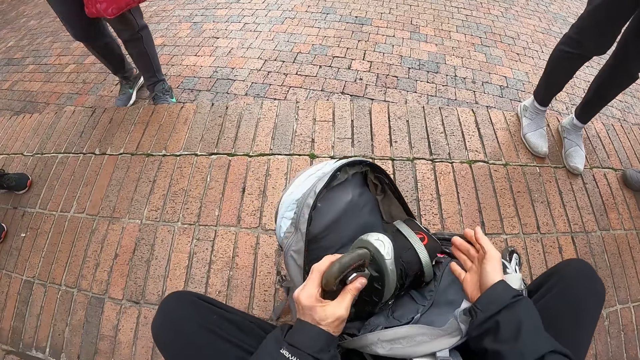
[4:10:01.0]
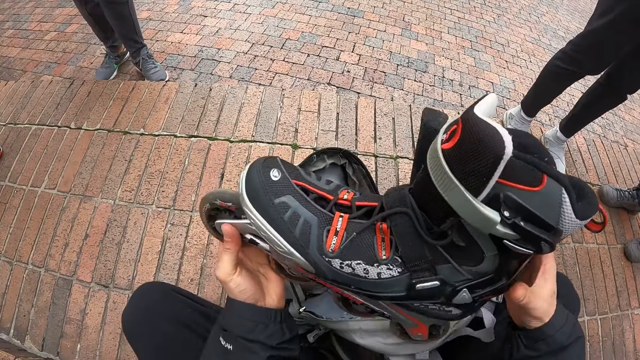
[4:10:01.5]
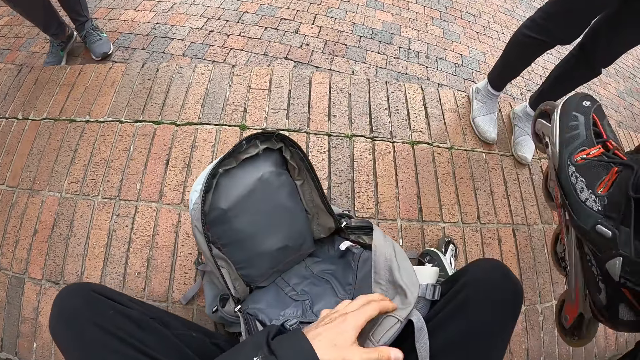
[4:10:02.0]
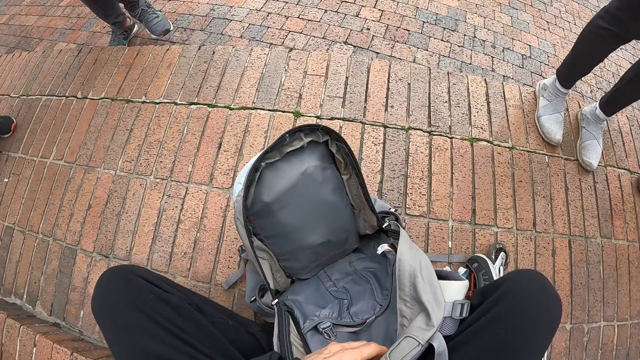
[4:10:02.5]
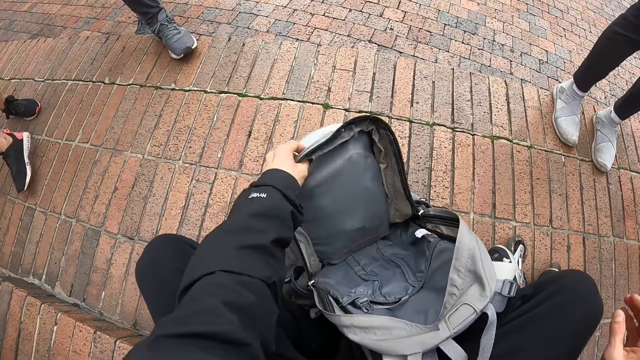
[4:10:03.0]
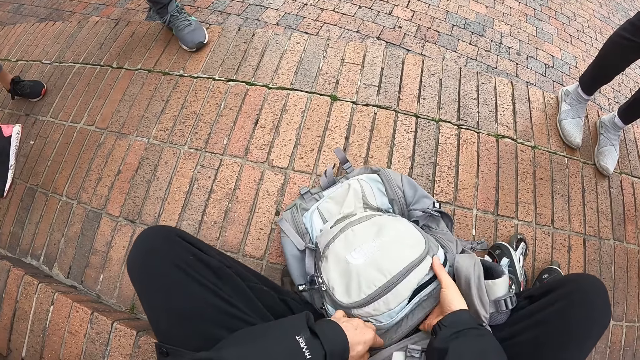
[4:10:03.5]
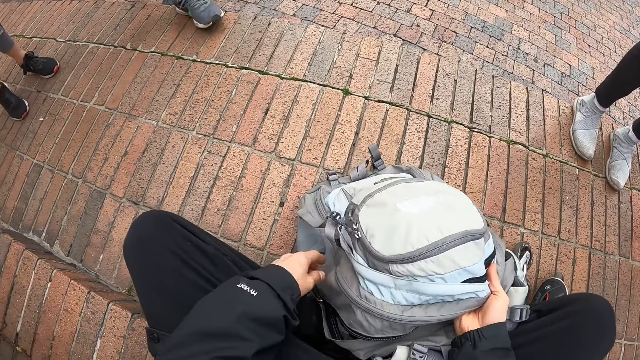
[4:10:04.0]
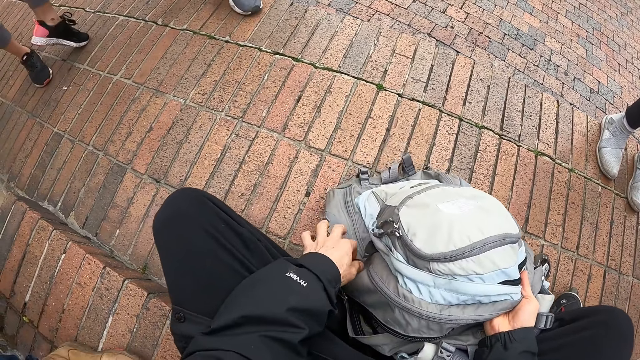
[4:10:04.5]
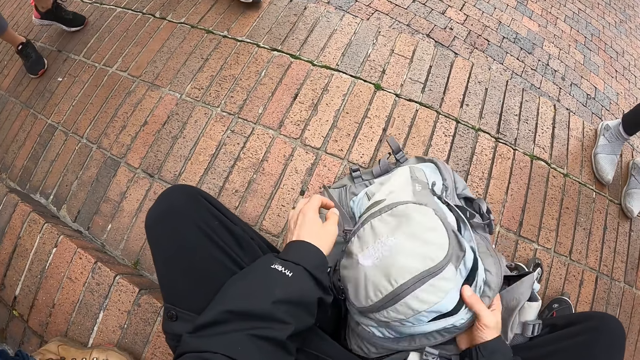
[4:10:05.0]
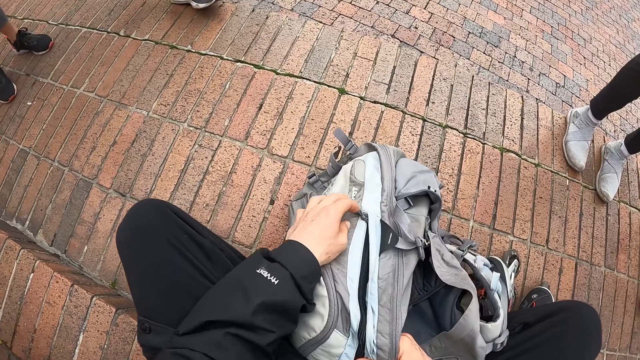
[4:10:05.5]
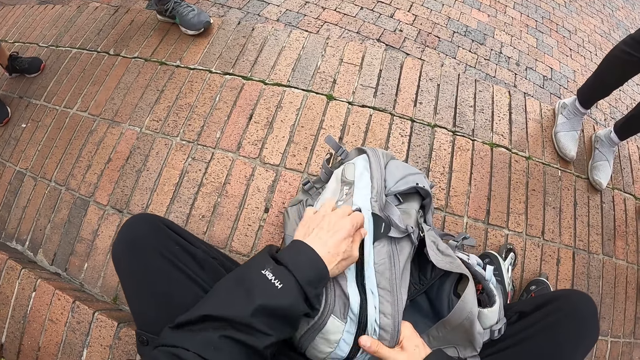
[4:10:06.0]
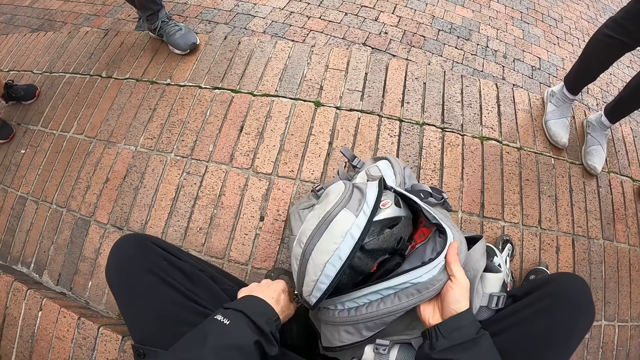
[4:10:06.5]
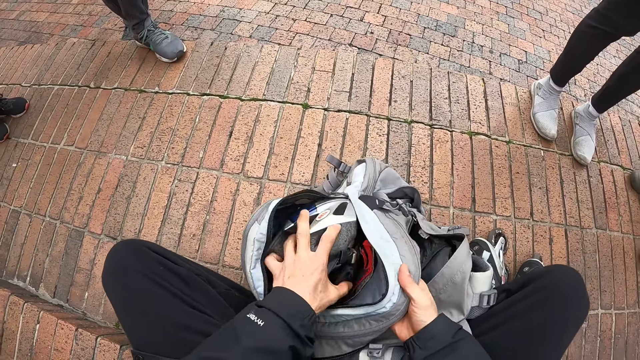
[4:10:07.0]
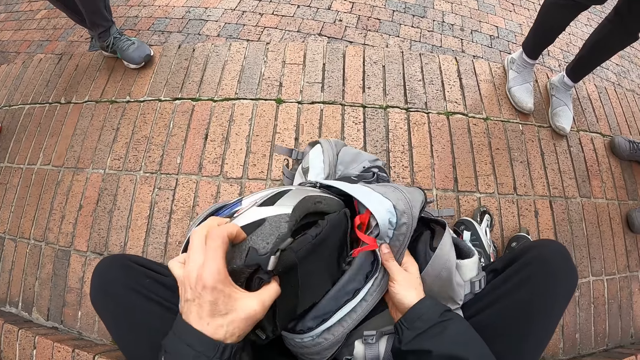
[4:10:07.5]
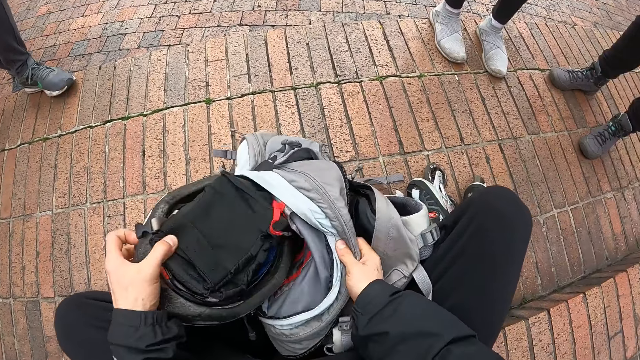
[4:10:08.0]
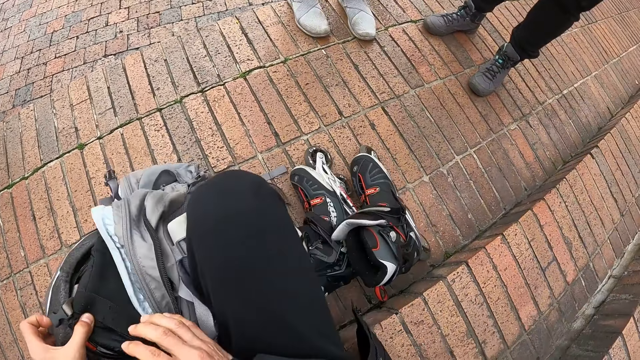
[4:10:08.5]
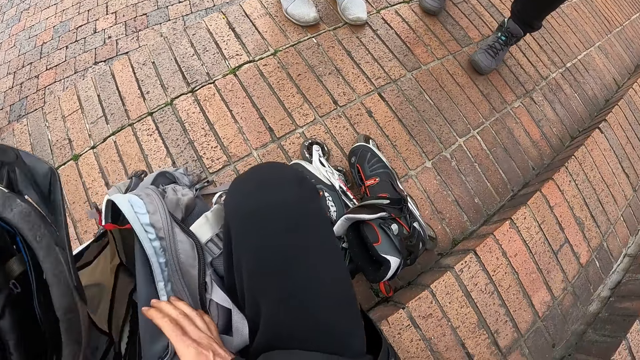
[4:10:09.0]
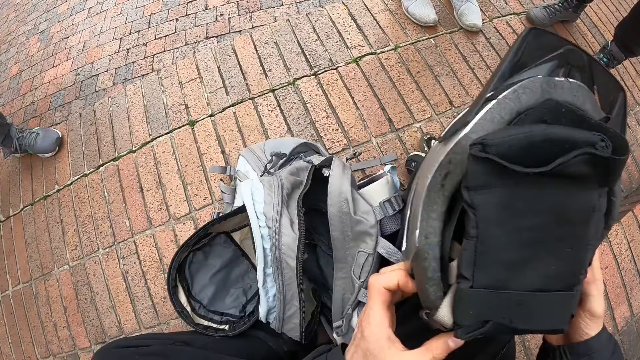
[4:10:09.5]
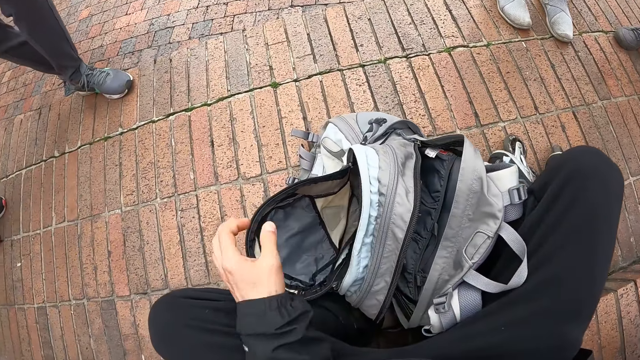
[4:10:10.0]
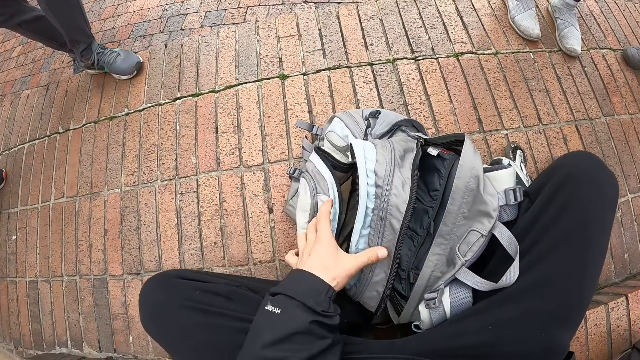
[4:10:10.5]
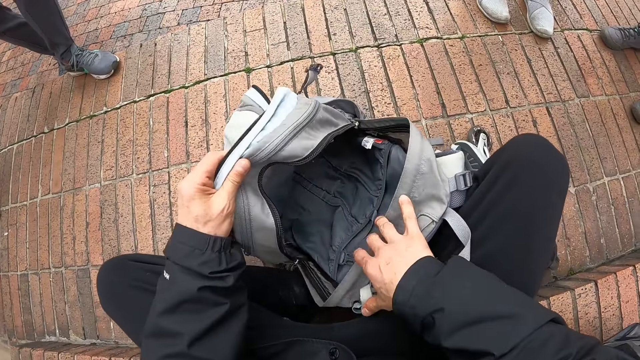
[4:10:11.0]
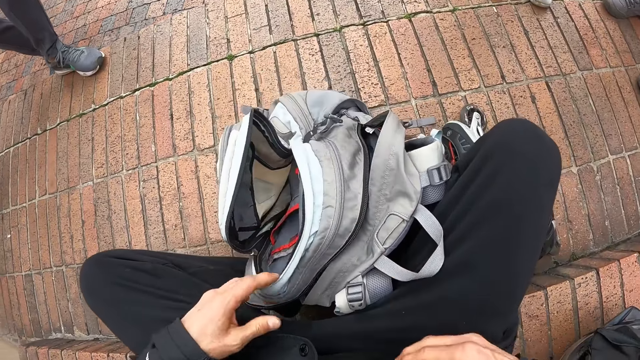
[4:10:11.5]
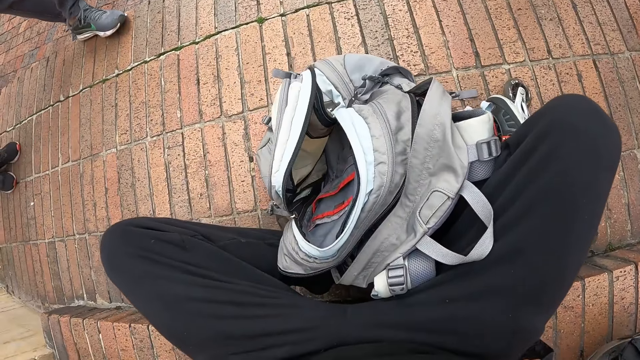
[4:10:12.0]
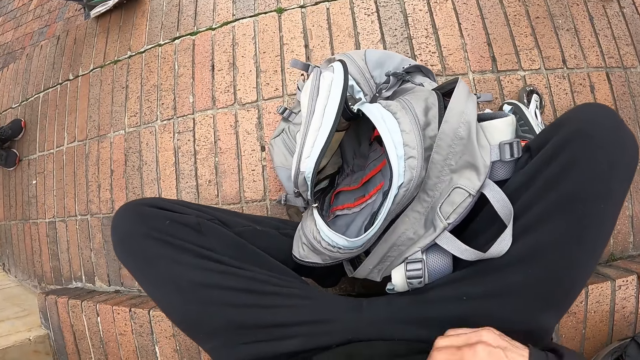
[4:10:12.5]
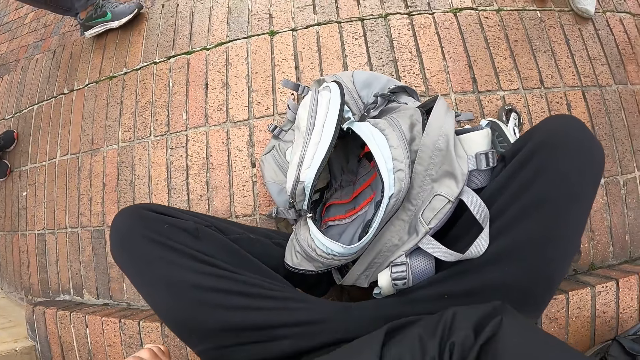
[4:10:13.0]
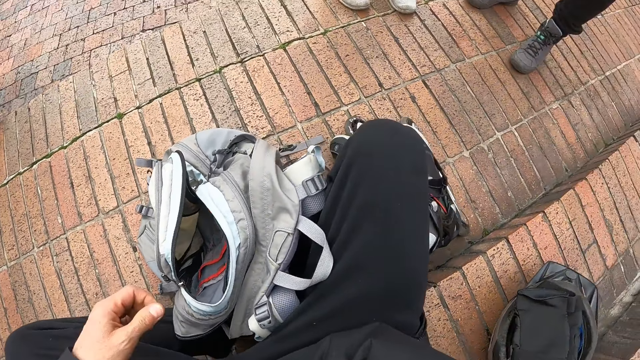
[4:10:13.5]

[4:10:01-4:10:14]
The camera wearer passes the roller skate from his left to right hand. He drops the roller skate on the floor with his right hand. He opens a compartment of the bag with his left hand. He picks up a helmet from the bag with his left hand. He passes the helmet from his left to right hand and drops the helmet on the floor with his right hand.

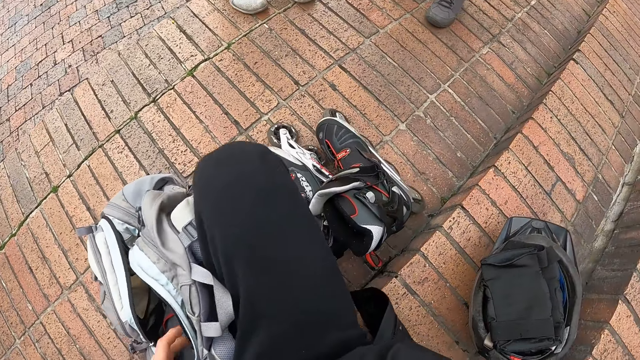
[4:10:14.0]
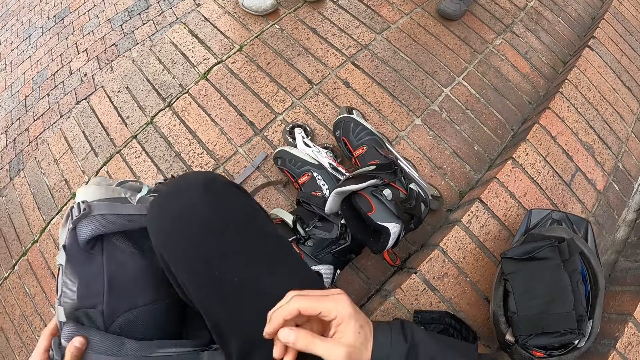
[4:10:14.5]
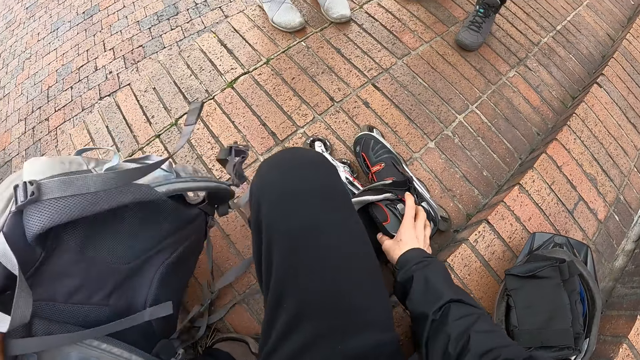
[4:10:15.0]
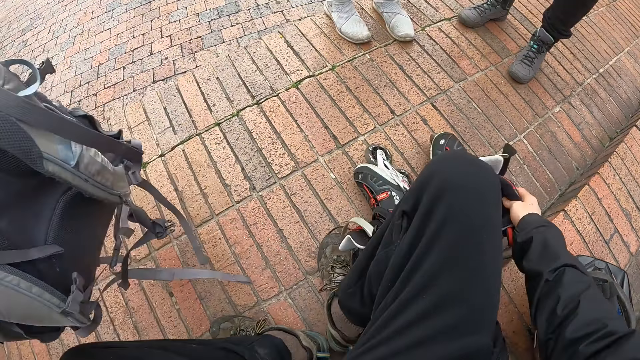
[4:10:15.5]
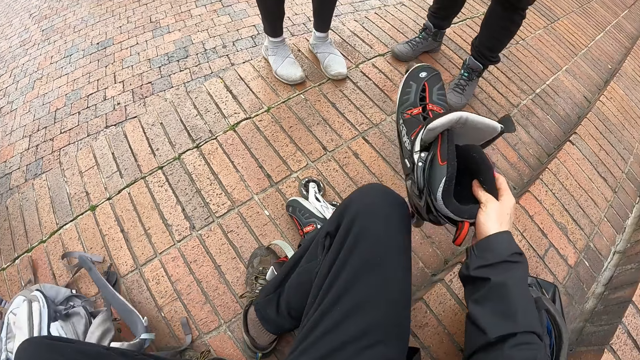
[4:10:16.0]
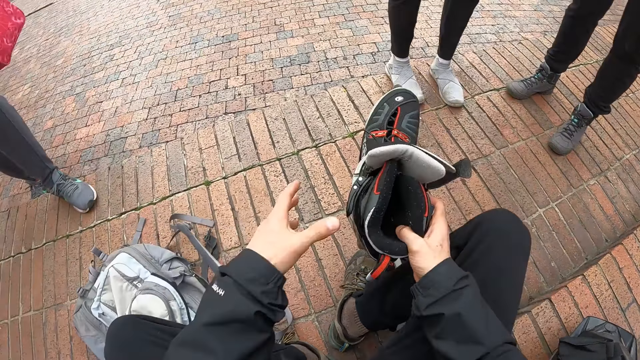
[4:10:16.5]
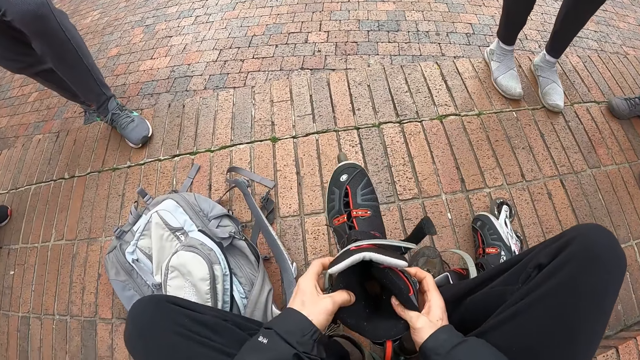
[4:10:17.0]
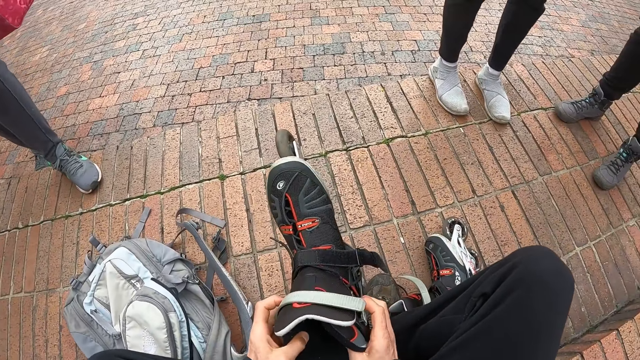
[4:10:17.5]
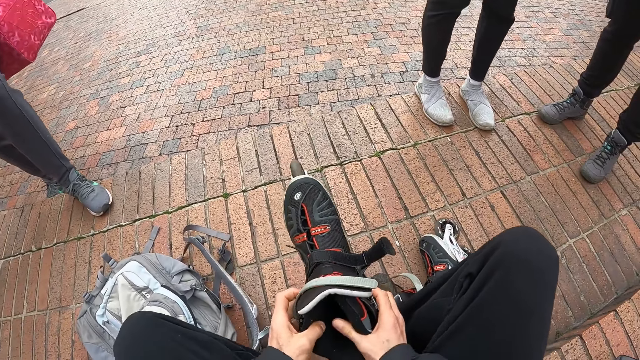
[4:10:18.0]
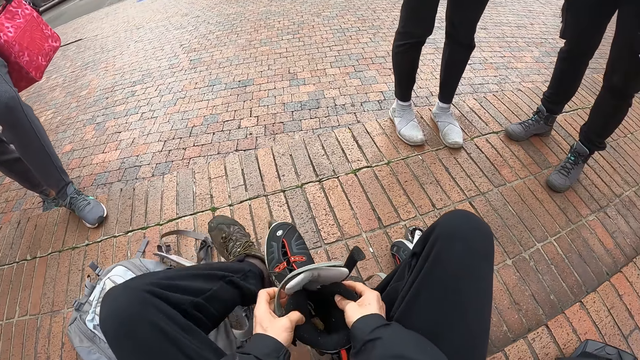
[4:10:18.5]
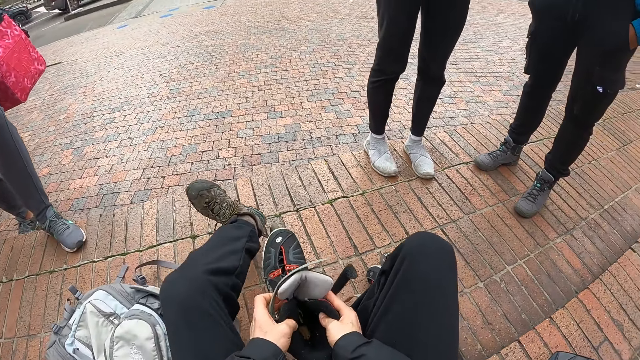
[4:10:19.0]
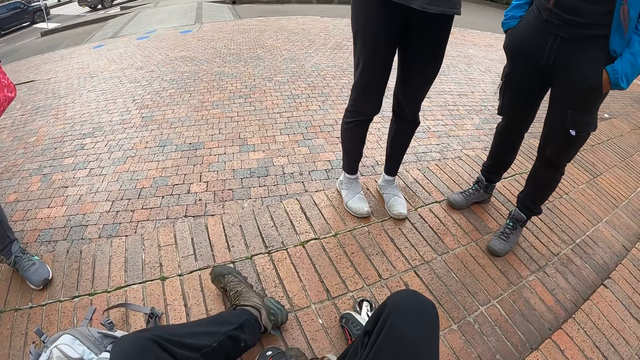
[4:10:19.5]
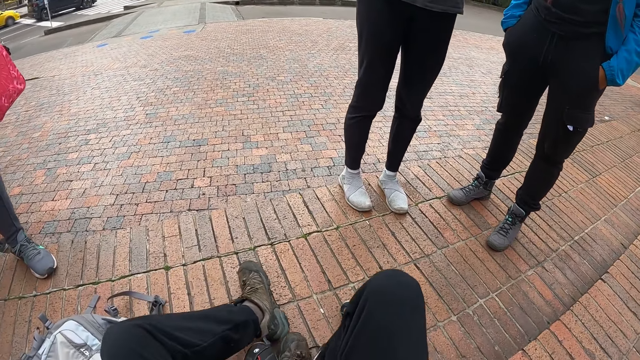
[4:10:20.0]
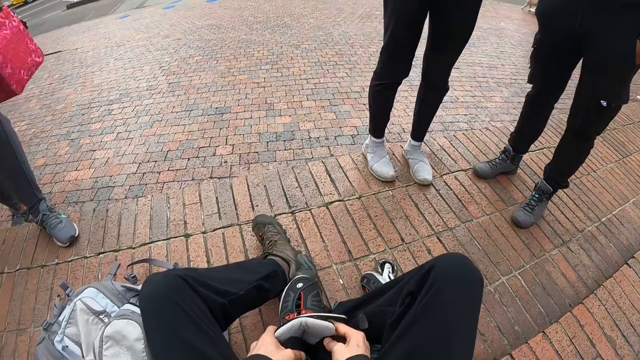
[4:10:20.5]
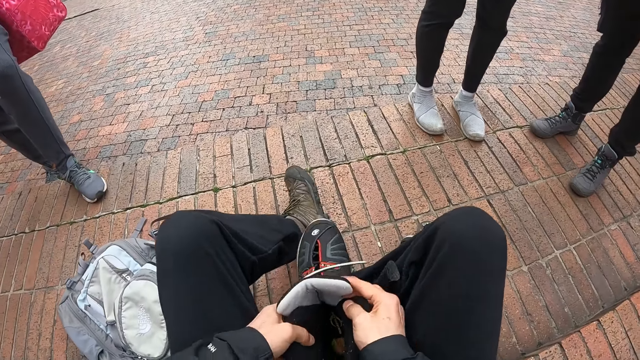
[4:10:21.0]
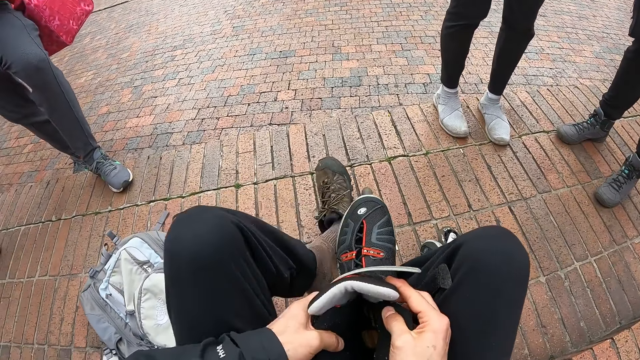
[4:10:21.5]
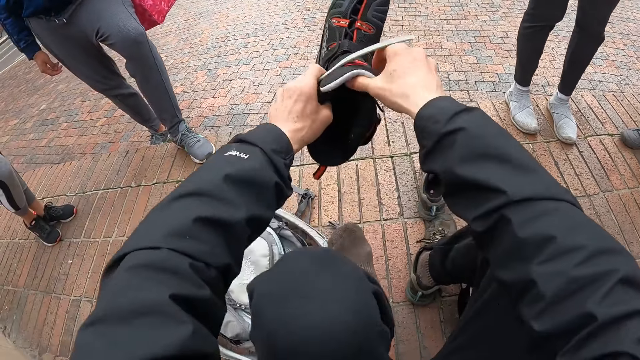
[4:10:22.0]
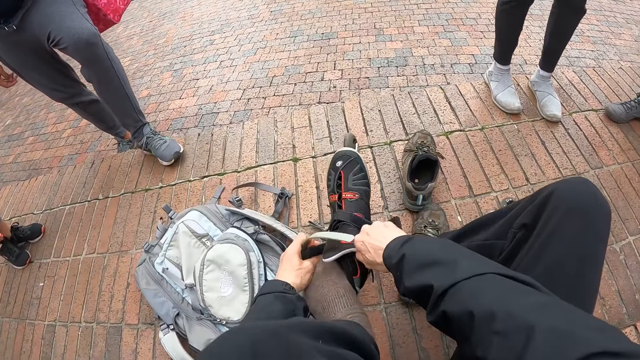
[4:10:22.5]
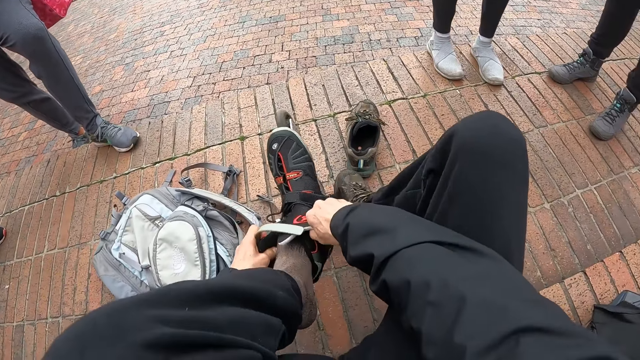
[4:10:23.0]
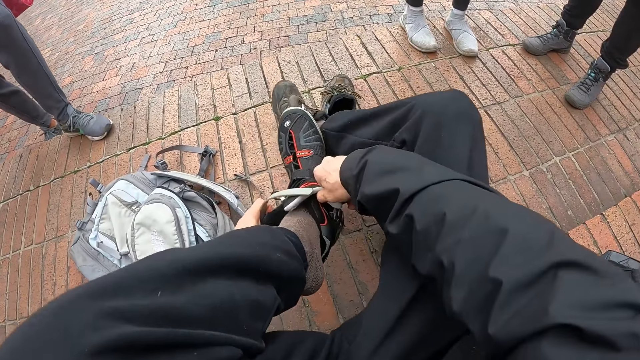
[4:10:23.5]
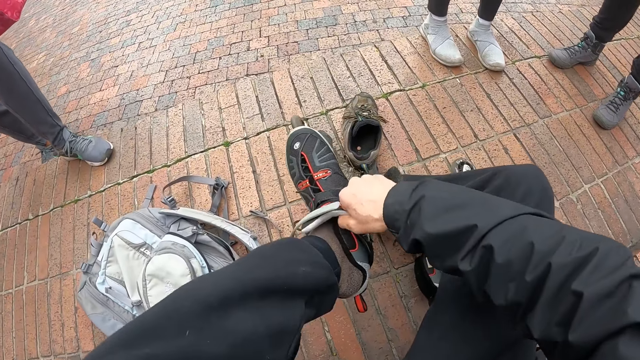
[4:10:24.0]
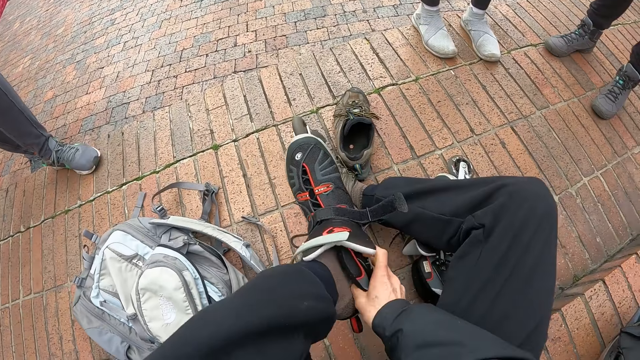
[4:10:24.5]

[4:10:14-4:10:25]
The camera wearer picks up the roller skate or skate boot from the floor with his right hand. He holds the skate boot with both hands. He stretches his leg. He removes a shoe on his left leg with his right leg. He wears a roller skate on his left leg with his hands.
